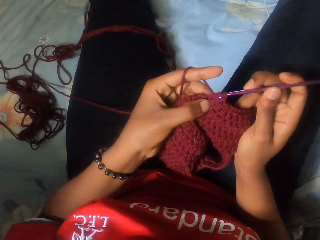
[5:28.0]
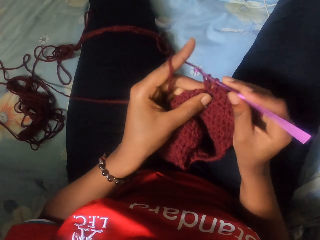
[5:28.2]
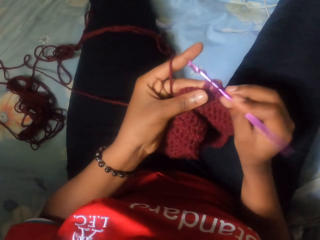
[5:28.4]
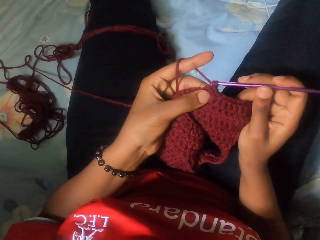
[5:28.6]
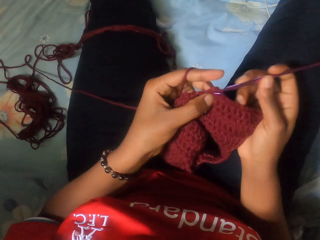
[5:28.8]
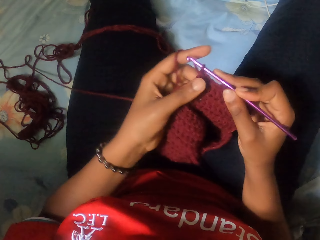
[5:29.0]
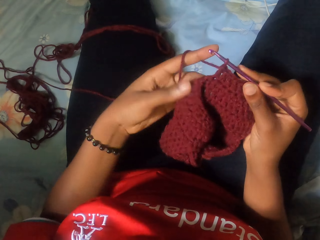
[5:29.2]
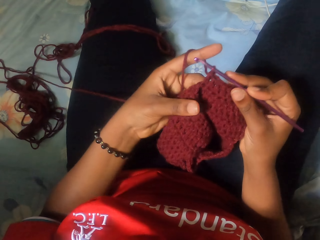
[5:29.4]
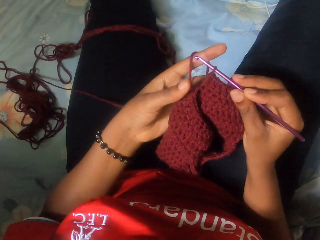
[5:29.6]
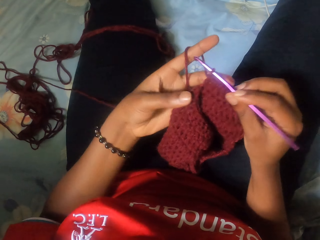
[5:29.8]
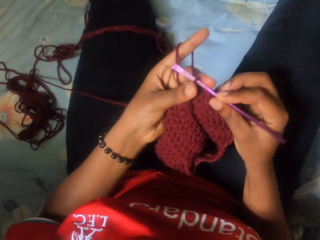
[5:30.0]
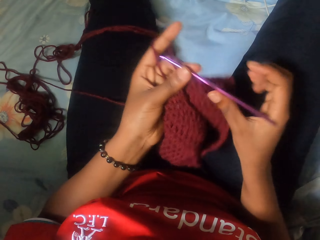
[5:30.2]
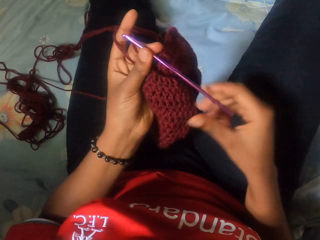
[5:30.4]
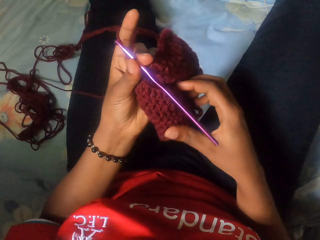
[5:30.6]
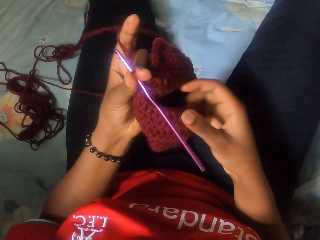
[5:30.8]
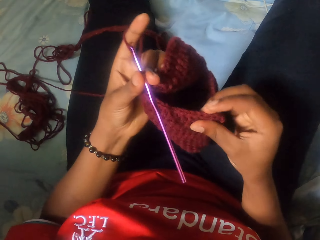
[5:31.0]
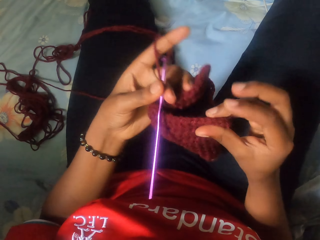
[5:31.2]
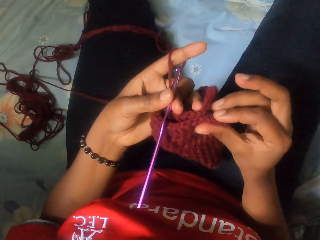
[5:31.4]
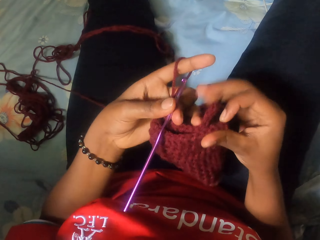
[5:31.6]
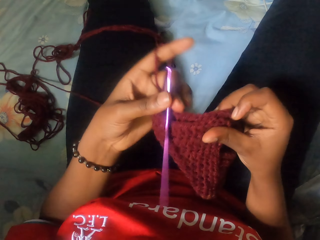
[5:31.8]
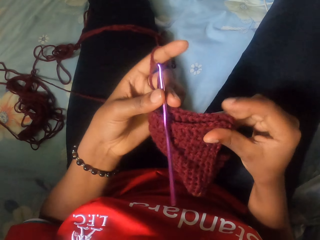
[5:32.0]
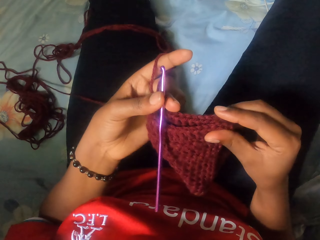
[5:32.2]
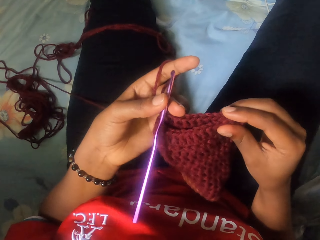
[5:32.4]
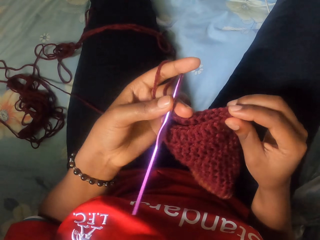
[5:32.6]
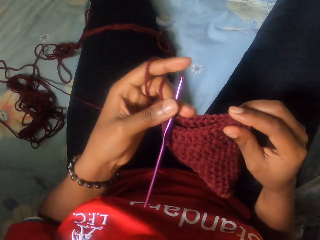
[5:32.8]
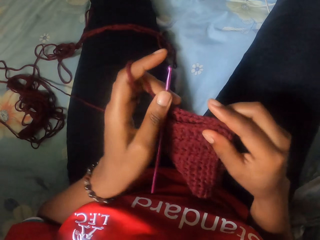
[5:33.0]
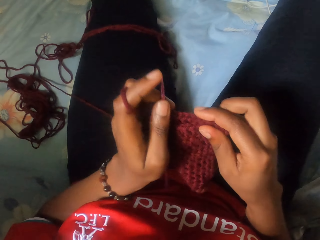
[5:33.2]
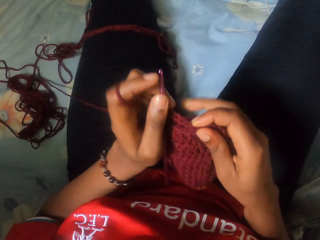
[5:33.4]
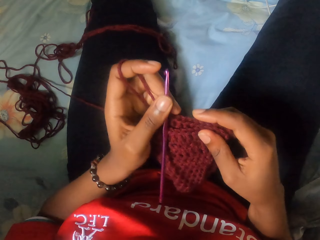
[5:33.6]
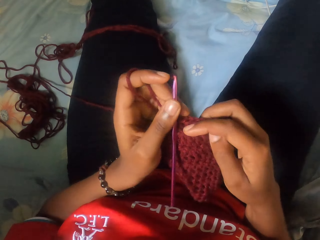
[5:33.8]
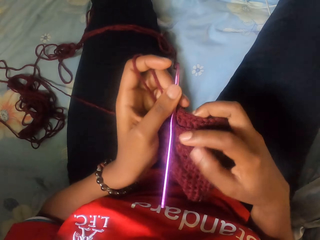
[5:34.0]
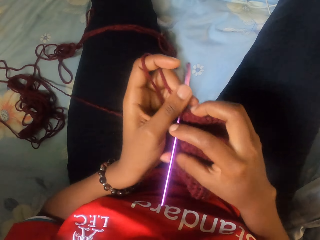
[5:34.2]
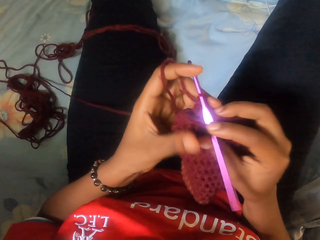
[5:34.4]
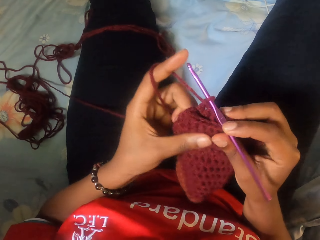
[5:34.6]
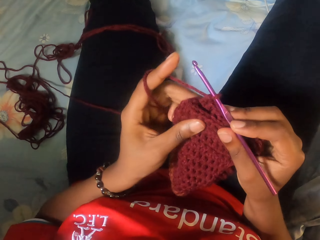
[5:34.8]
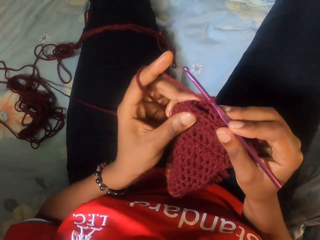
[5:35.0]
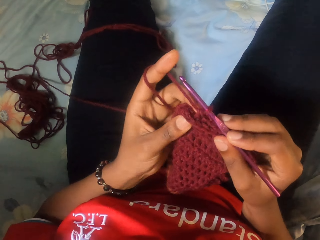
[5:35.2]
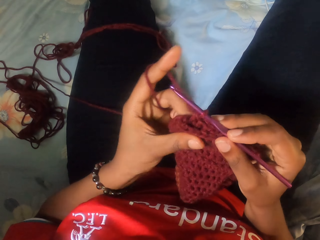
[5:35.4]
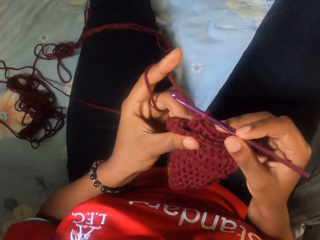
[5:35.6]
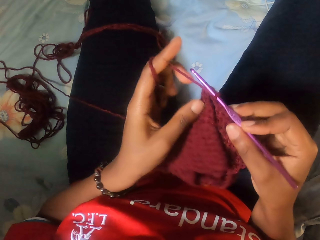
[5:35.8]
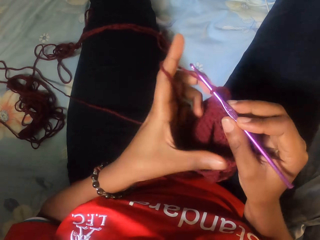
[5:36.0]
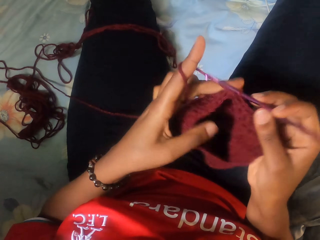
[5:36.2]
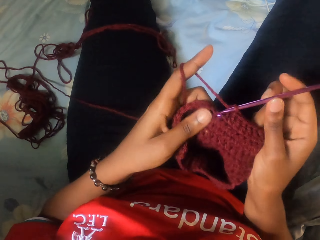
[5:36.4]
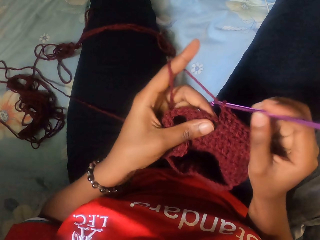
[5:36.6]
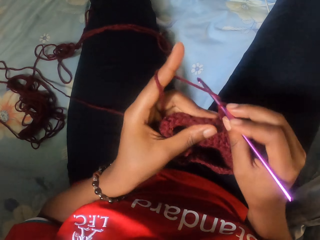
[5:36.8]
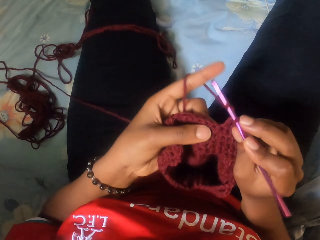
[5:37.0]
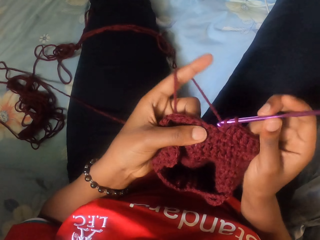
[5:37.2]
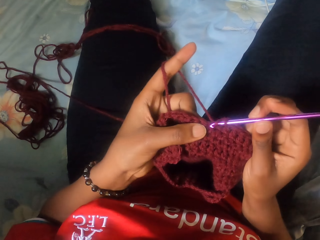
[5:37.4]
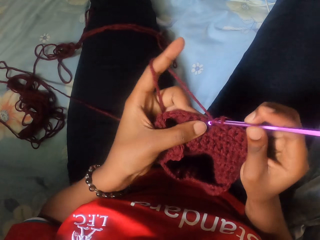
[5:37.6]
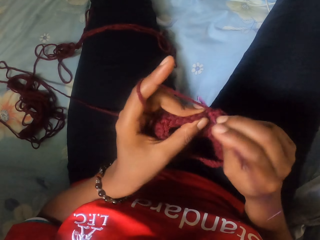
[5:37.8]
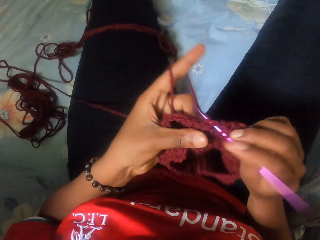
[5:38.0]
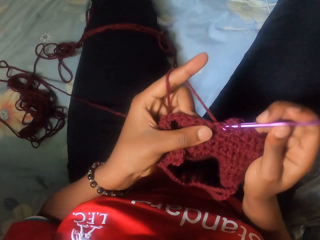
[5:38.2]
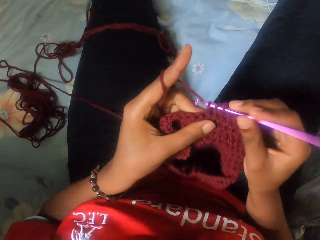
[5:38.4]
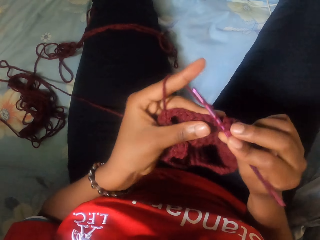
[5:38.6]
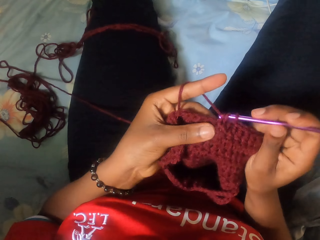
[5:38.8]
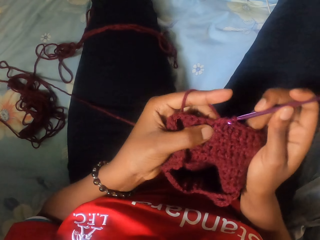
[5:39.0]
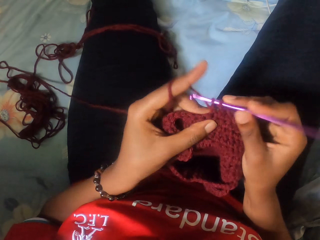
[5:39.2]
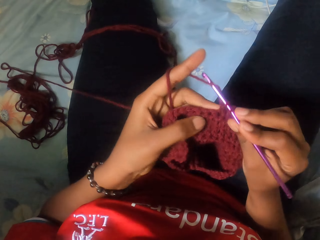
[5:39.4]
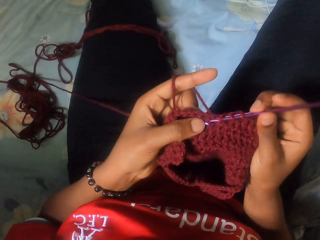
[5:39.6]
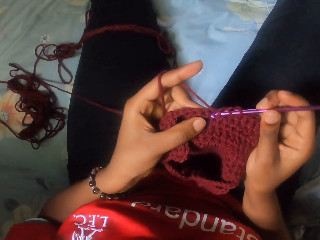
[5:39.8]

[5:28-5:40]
The camera wearer stretches a cloth. They knit the cloth.

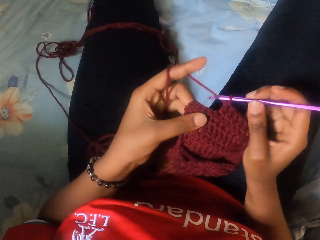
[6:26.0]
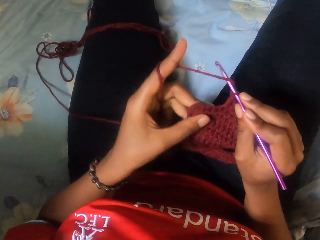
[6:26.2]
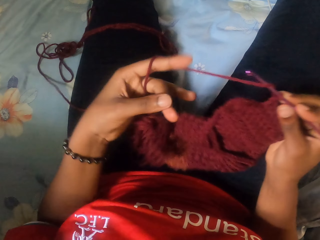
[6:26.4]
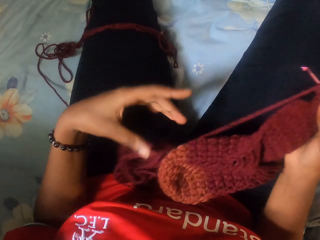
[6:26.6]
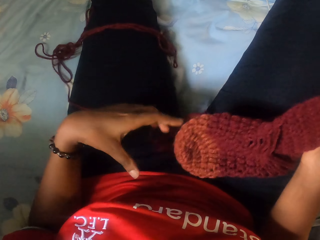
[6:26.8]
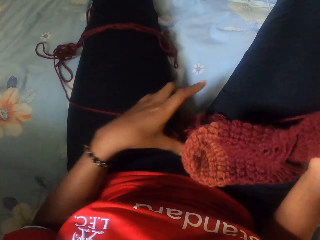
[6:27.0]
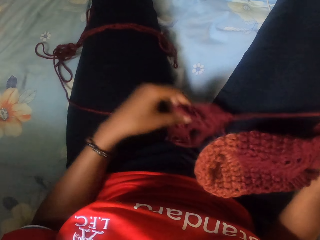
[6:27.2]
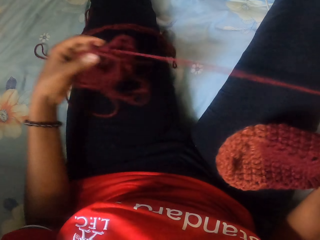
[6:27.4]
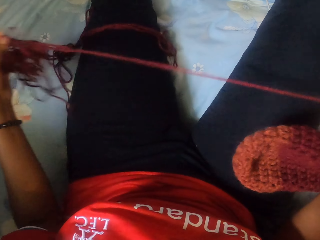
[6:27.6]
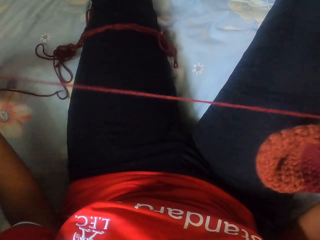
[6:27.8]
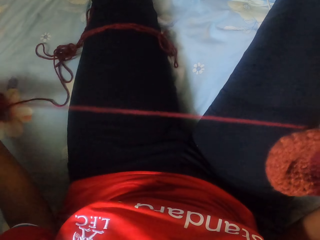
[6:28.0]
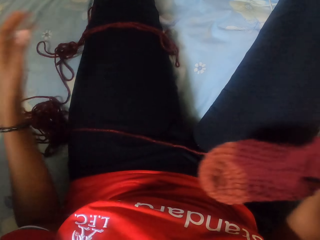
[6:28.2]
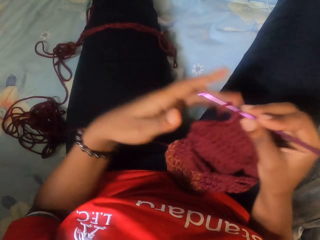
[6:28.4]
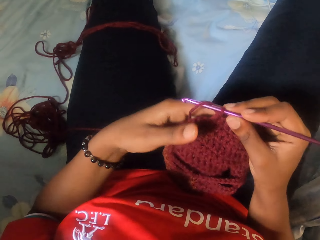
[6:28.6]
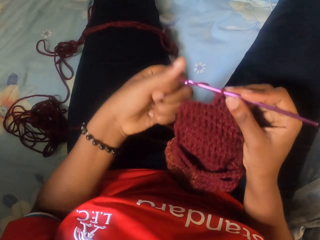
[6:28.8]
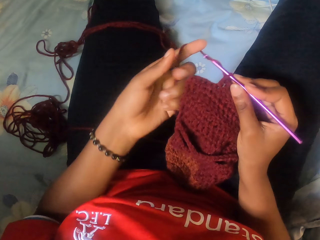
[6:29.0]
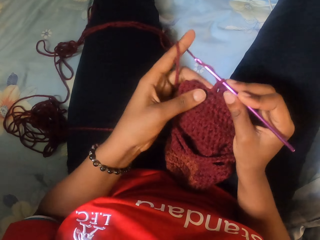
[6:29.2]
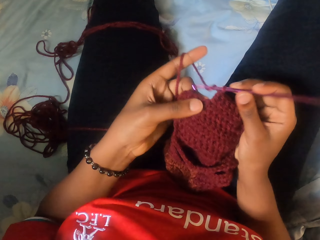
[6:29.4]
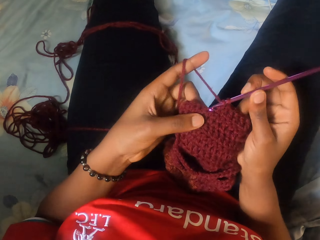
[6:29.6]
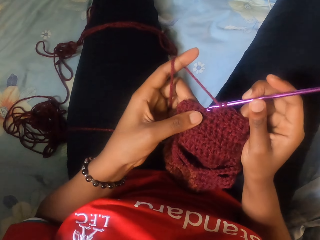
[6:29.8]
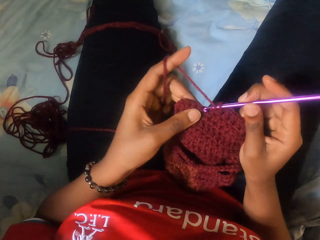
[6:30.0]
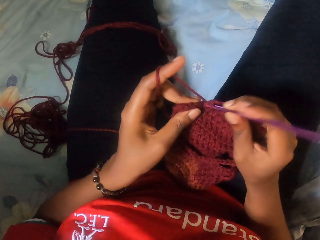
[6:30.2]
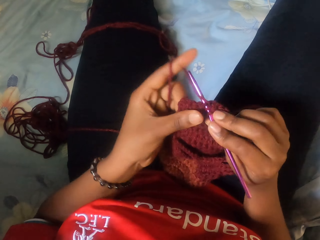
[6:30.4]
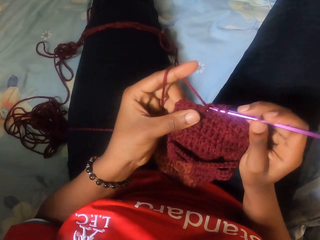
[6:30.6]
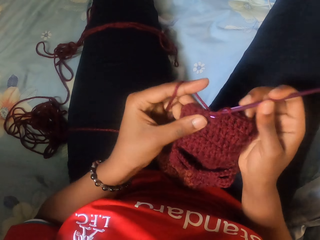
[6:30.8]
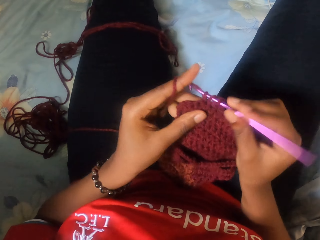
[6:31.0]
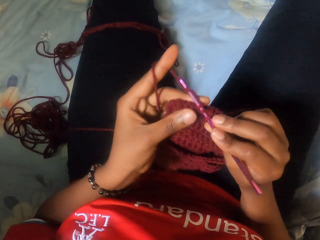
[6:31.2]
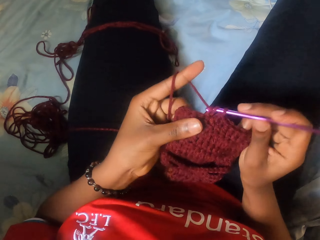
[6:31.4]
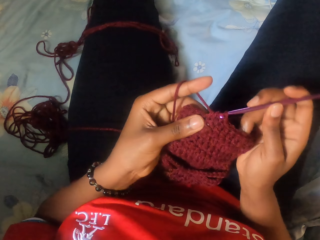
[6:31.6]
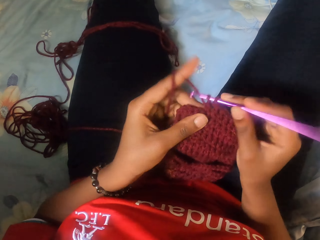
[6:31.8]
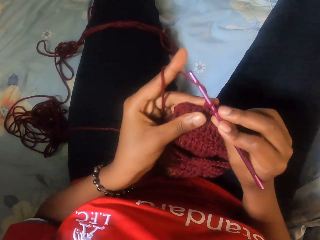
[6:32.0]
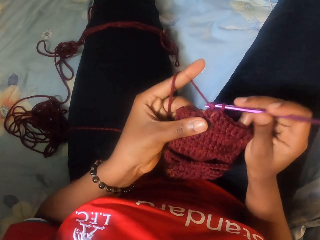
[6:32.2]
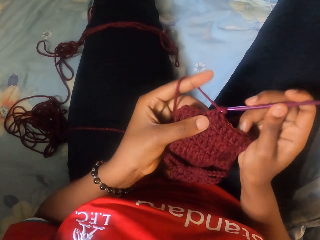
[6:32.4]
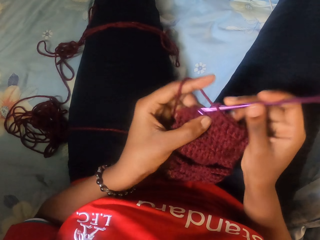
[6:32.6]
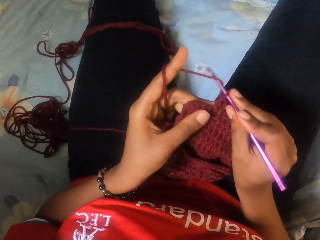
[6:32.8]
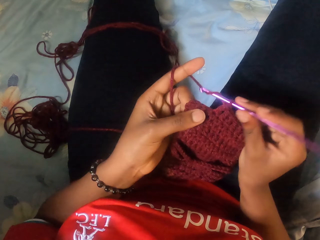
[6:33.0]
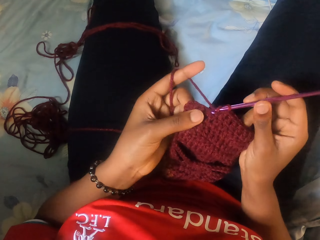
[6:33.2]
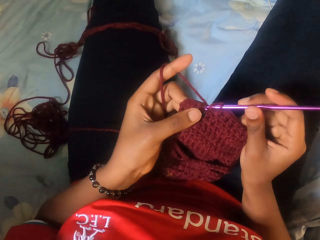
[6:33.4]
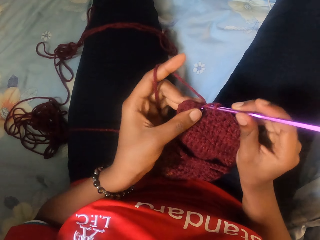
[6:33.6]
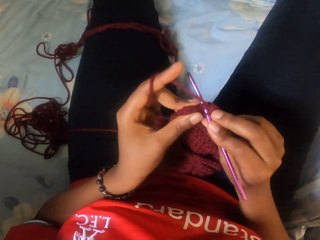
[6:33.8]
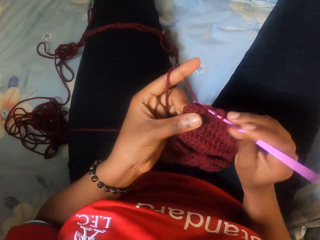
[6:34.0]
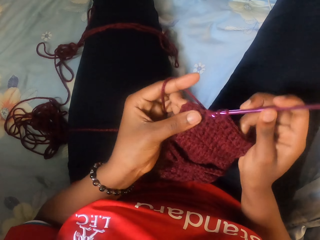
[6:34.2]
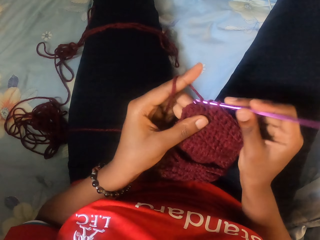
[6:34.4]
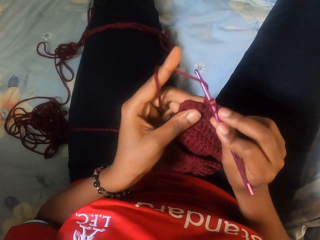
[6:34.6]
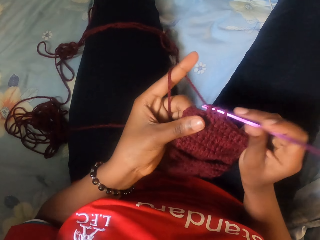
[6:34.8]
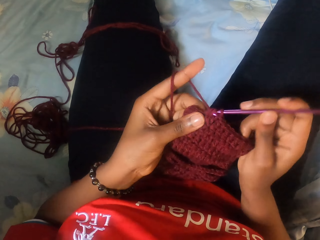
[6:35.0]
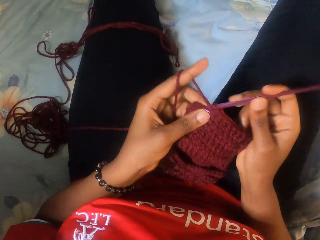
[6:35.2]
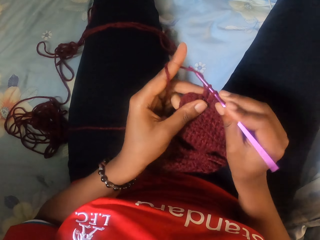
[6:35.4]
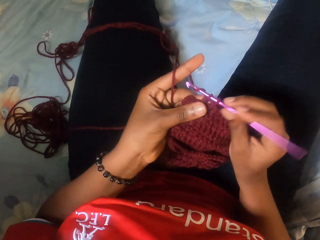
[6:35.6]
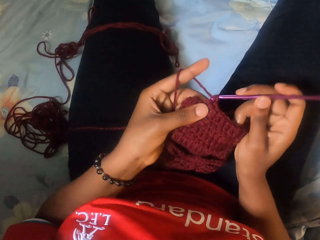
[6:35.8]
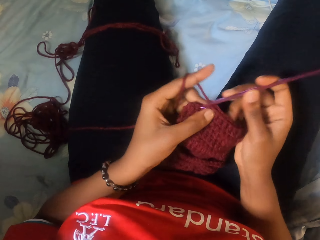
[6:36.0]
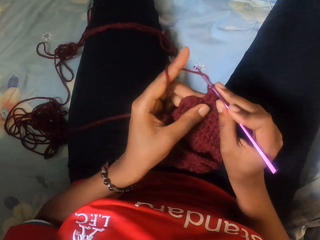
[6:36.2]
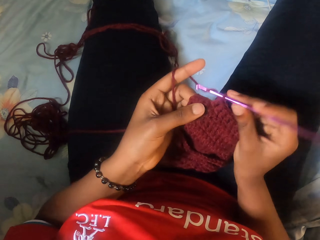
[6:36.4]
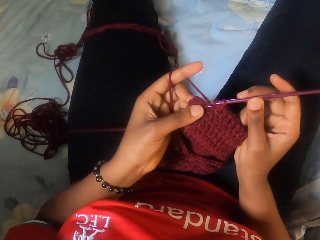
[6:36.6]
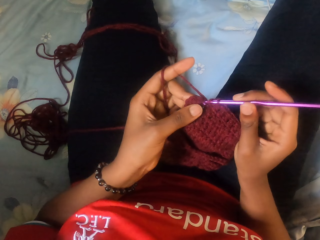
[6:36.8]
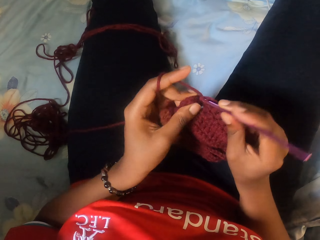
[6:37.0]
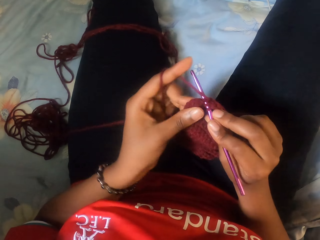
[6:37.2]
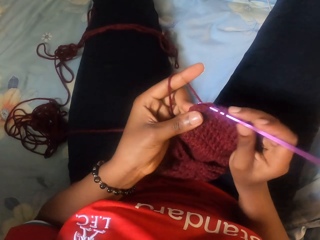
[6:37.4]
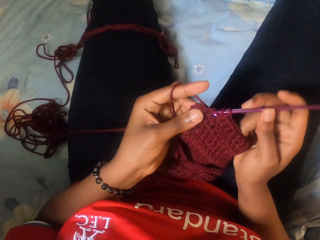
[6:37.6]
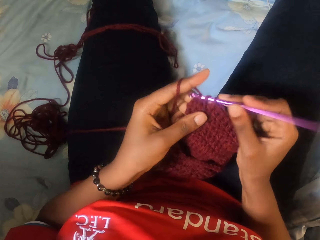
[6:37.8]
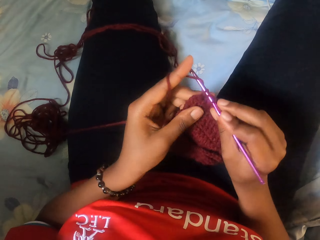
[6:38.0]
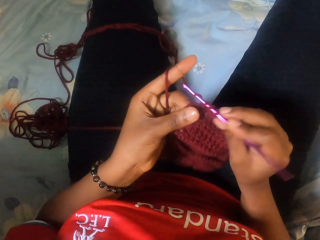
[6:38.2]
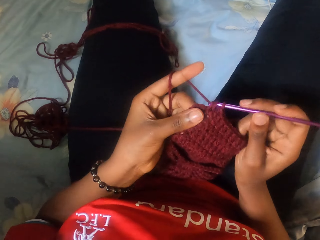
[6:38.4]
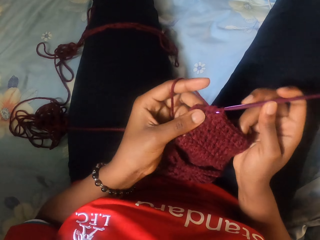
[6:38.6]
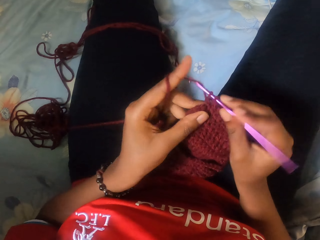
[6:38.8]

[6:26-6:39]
The camera wearer pulls the string. They knit the cloth.
